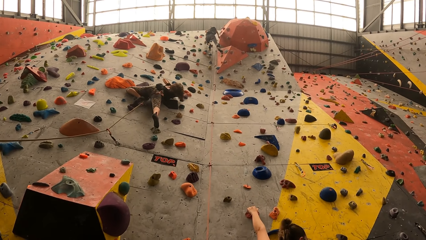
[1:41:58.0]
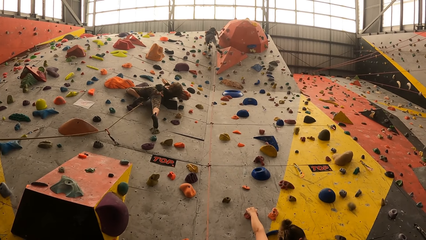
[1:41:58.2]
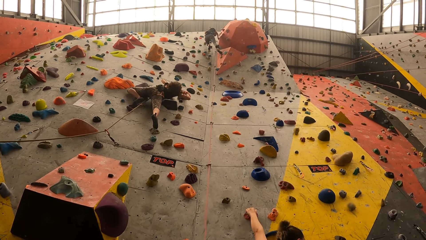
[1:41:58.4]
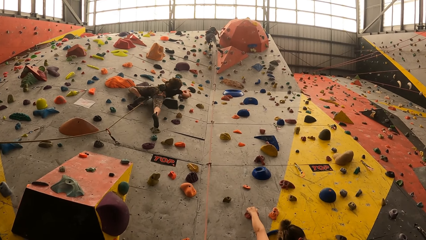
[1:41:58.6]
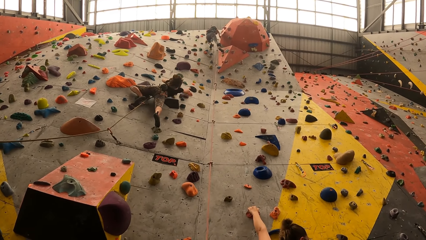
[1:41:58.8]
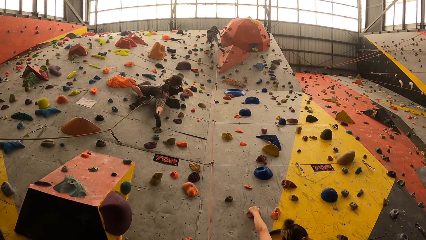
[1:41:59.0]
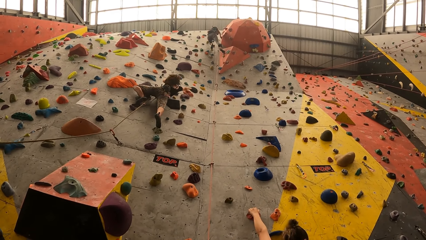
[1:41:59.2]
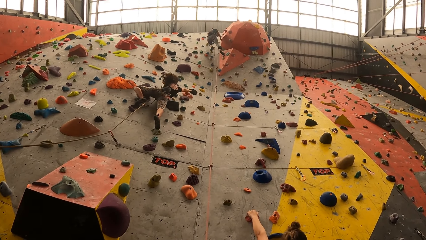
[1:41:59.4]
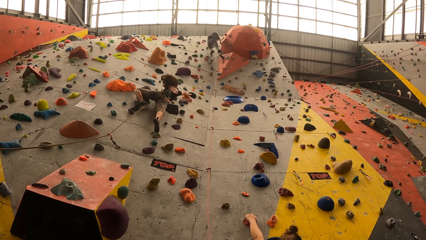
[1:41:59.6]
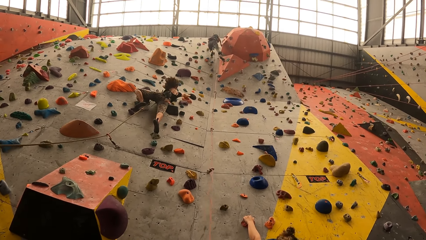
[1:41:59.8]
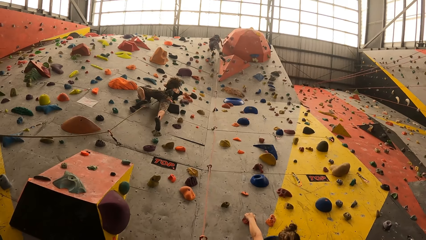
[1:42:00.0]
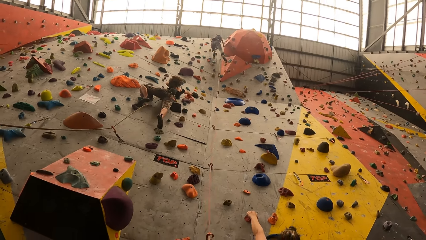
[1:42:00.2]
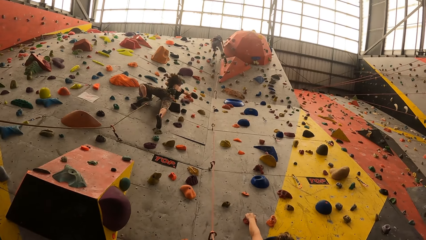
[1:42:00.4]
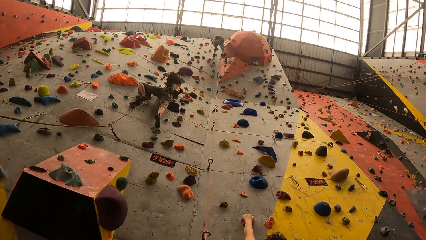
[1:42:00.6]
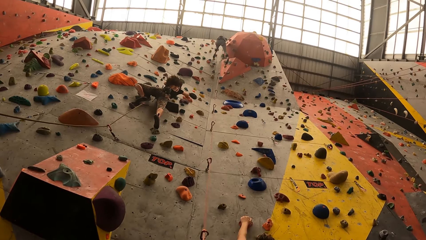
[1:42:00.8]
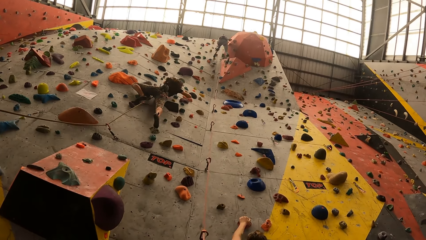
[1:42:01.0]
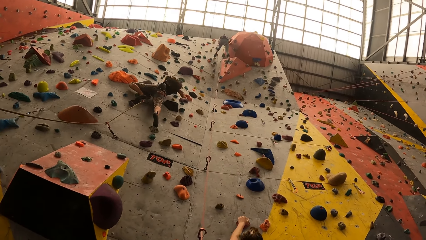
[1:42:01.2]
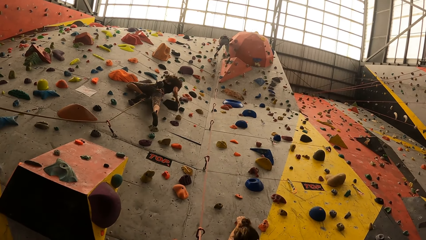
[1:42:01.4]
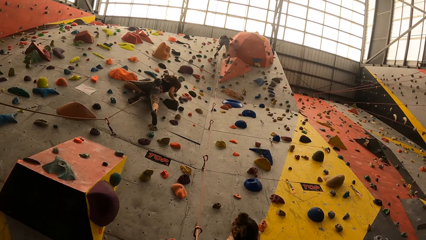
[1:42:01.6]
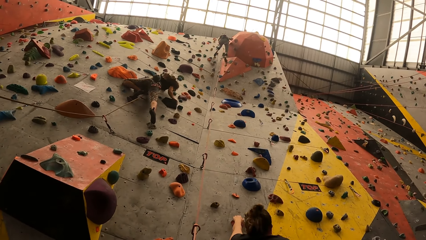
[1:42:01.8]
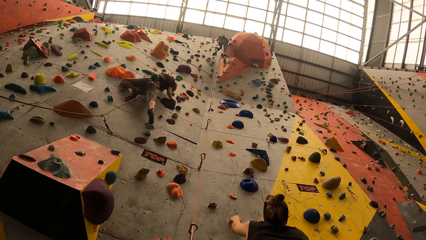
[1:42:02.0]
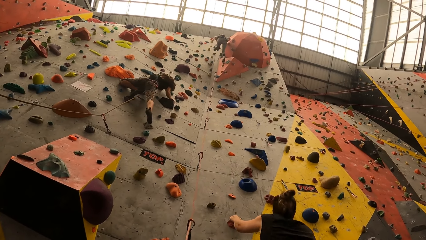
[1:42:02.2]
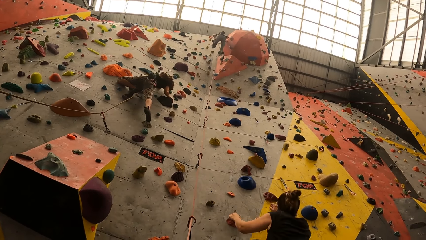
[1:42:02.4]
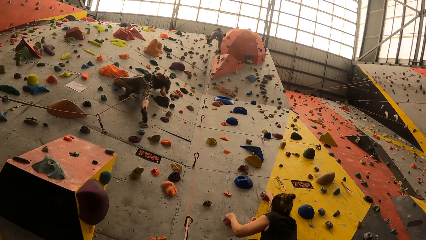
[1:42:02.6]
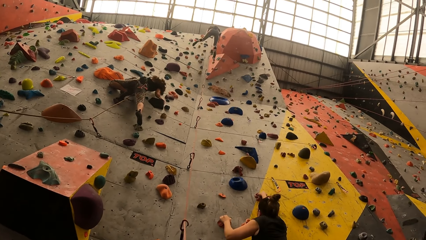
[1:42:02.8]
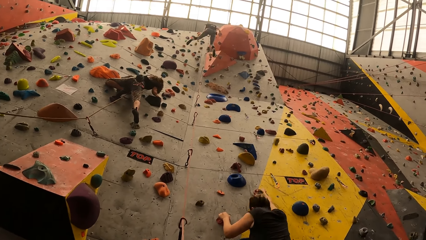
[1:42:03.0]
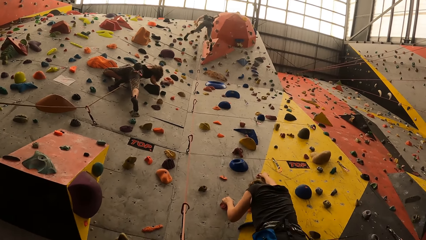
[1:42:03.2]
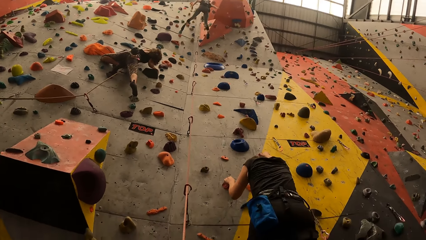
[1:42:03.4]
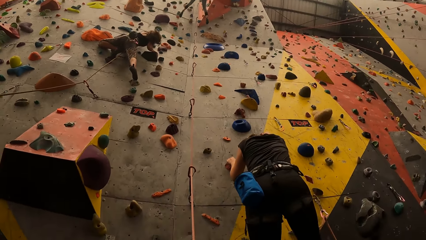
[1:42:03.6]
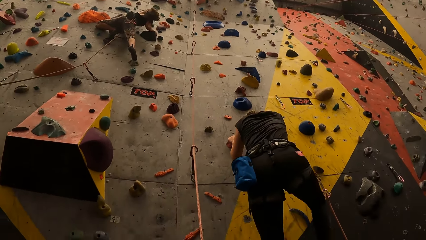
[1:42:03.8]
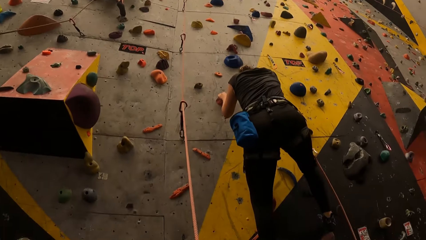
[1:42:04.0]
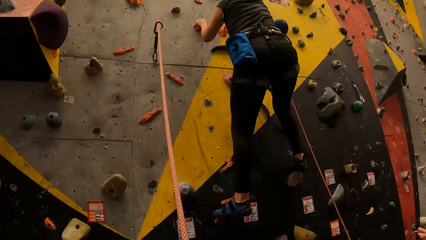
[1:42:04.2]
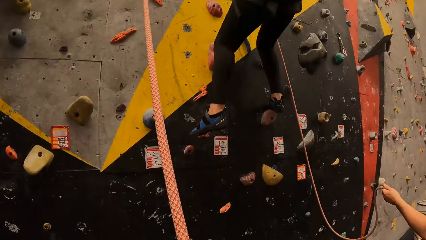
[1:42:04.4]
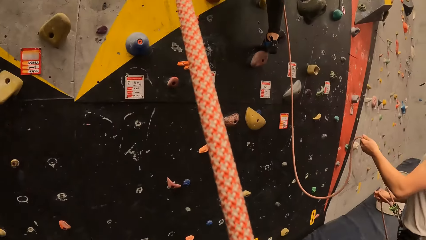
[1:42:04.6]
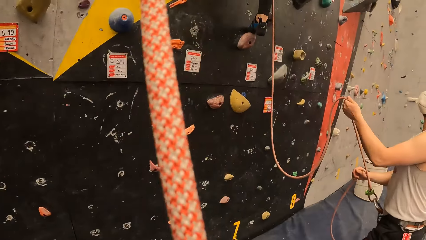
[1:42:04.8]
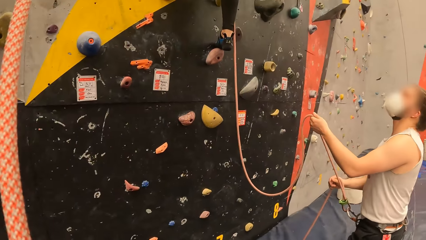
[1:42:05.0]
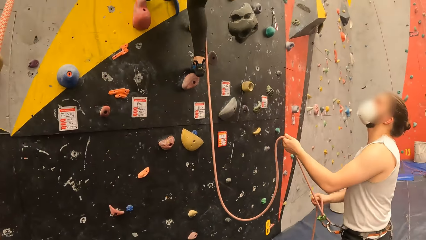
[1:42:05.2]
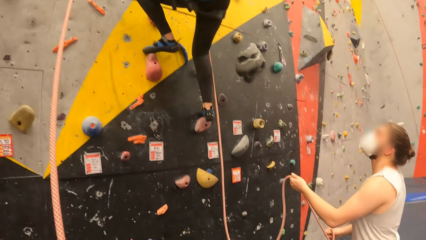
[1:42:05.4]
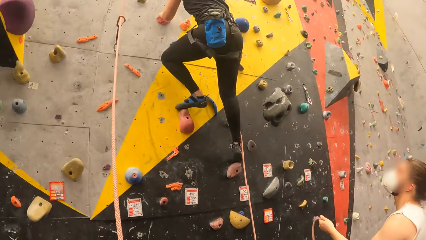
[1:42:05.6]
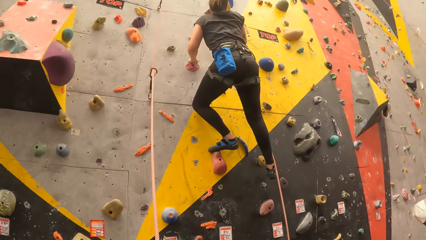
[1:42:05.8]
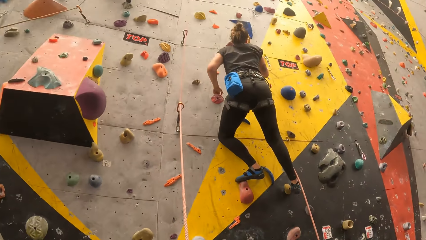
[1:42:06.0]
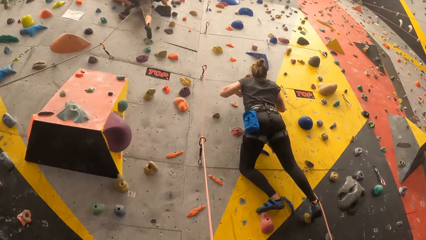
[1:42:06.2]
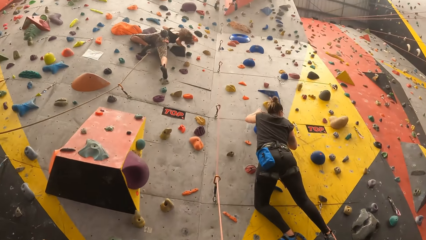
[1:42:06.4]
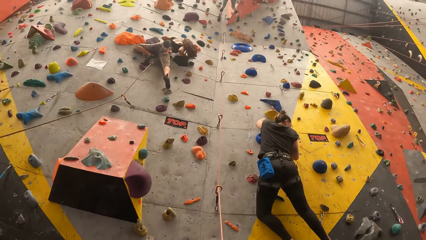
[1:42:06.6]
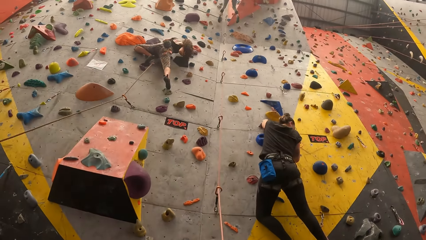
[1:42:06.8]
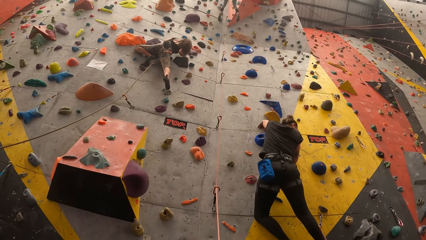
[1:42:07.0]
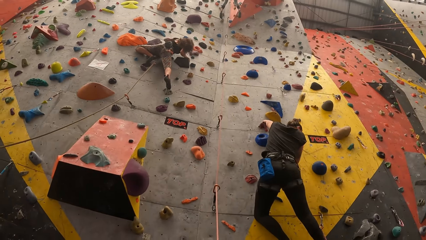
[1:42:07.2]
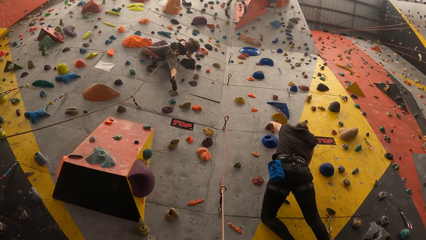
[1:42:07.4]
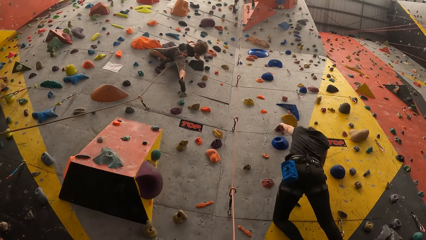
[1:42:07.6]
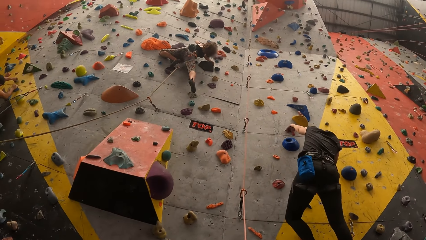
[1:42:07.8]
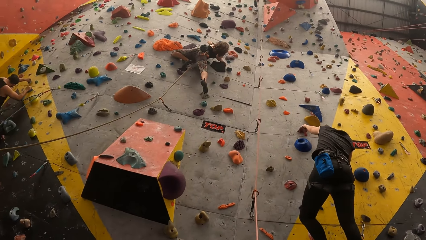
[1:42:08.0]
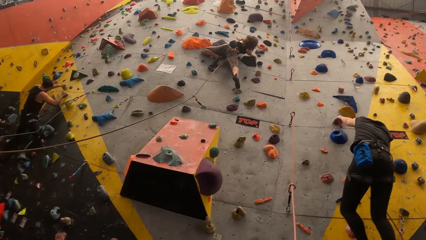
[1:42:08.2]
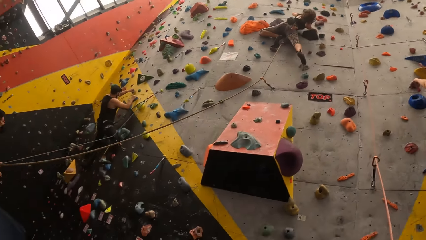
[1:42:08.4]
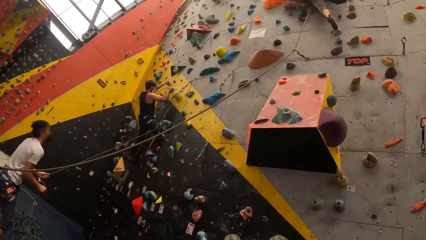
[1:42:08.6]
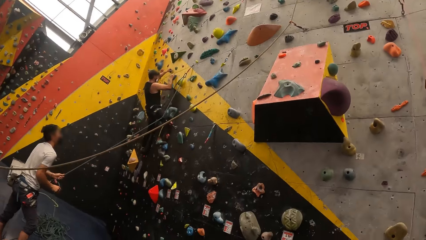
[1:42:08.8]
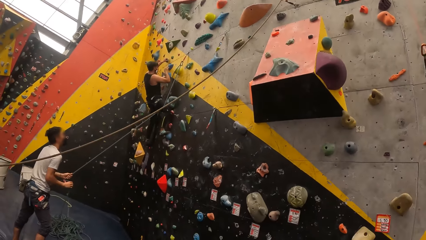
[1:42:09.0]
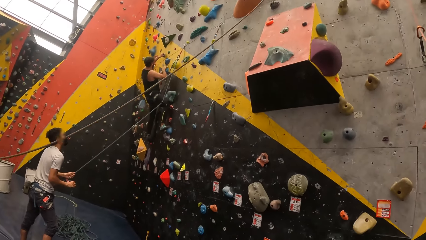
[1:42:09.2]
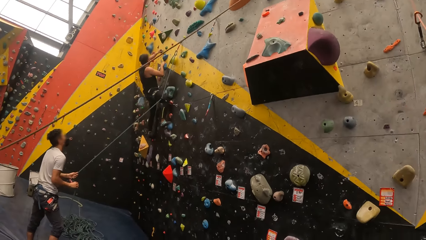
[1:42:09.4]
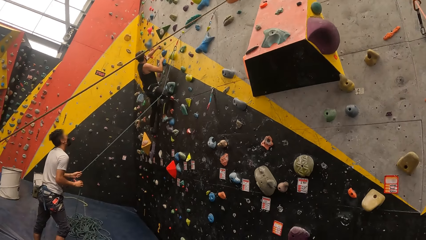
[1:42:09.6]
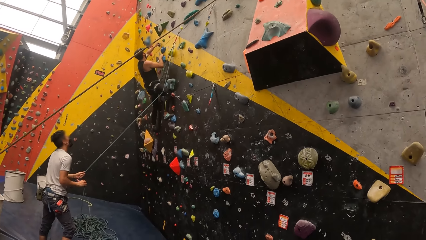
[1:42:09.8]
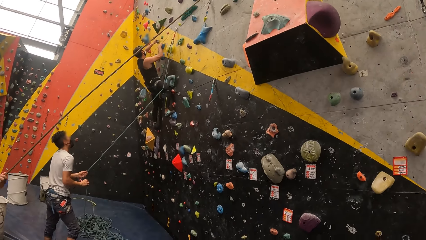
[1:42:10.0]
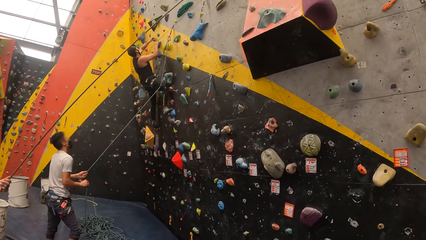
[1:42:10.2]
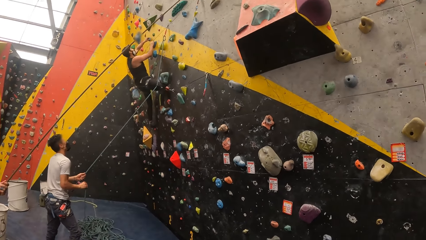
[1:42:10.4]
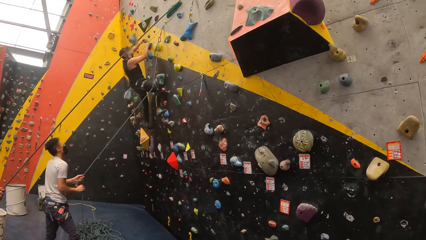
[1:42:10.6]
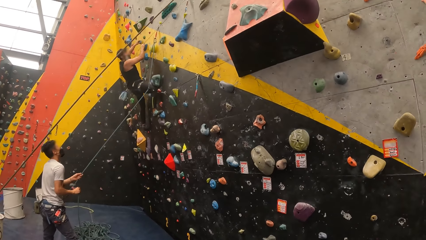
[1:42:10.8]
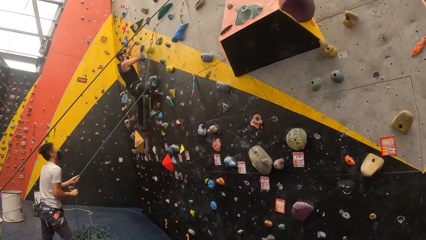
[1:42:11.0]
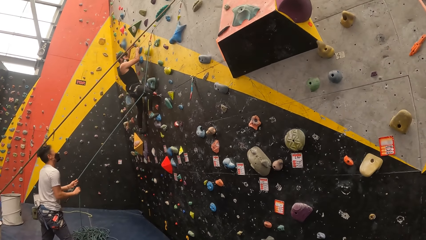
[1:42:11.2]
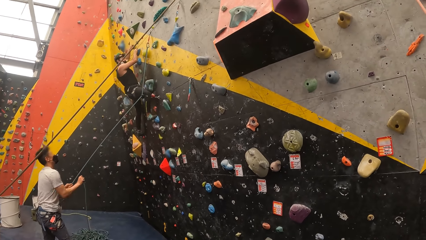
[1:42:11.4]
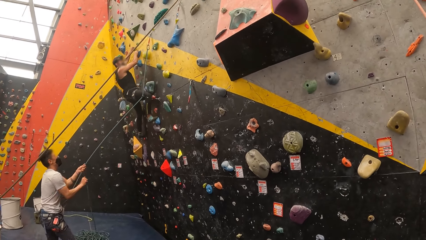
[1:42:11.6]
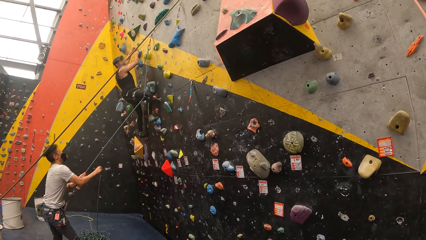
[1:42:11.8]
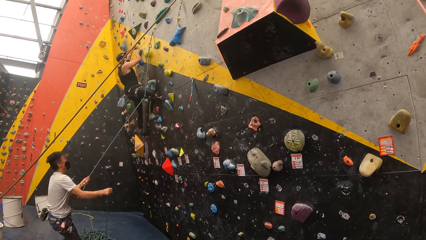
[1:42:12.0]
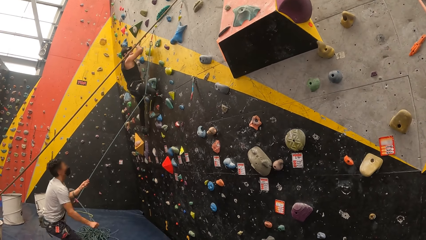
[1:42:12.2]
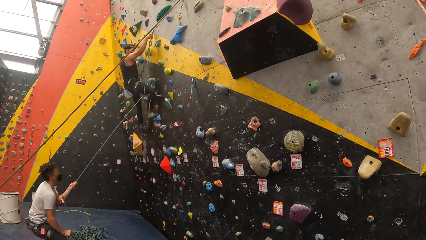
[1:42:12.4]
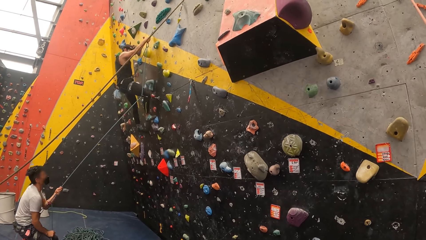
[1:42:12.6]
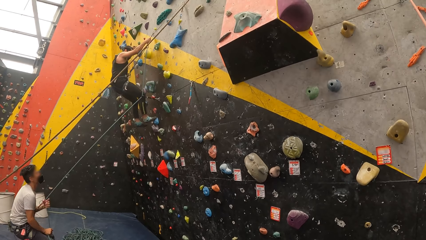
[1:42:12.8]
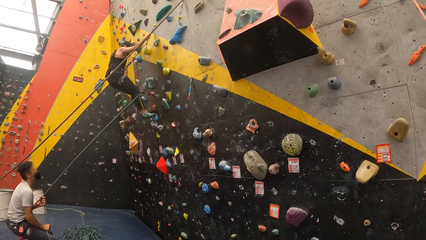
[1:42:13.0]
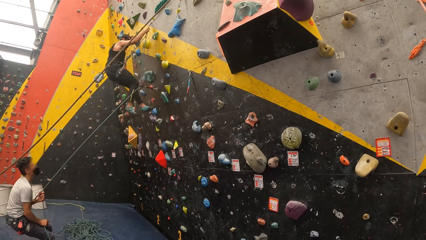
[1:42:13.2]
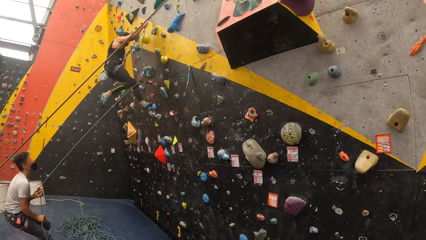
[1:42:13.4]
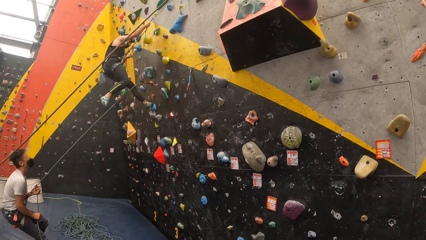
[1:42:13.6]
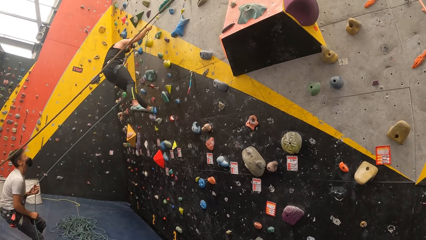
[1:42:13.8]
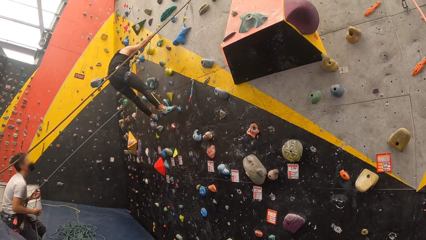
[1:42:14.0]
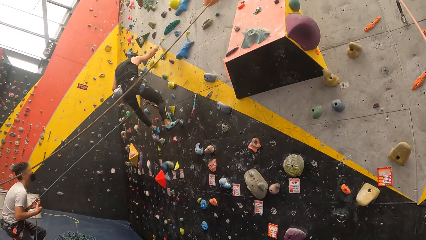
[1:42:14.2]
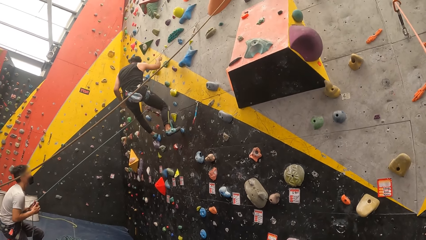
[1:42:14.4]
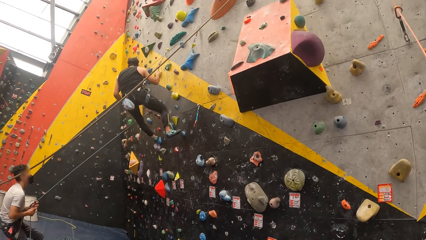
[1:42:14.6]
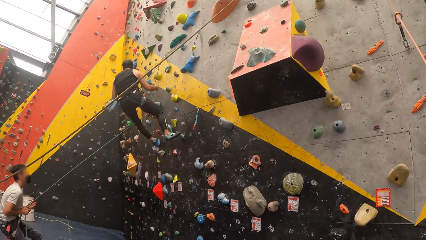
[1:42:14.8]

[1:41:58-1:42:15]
The camera wearer looks down the bouldering wall. They look at the person on the right. They look up the bouldering wall. They look left.
